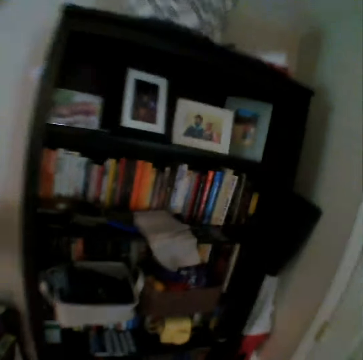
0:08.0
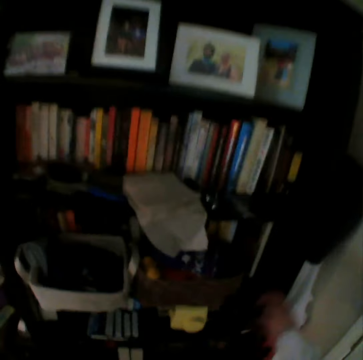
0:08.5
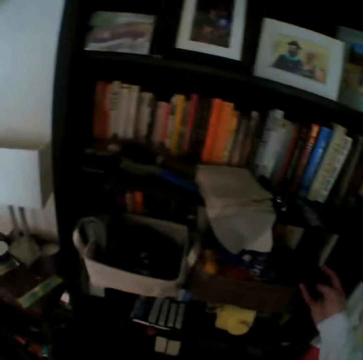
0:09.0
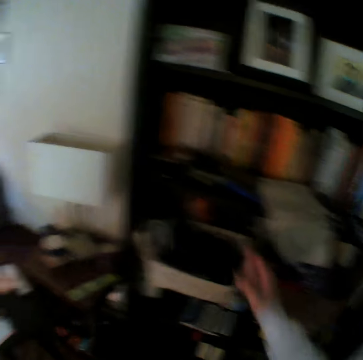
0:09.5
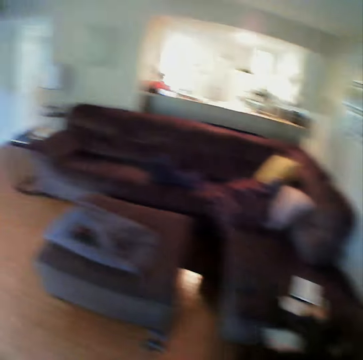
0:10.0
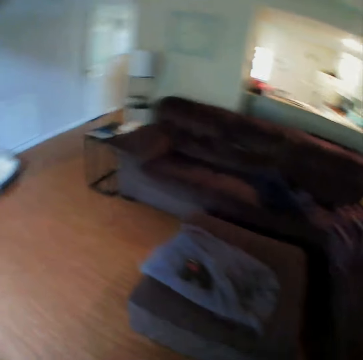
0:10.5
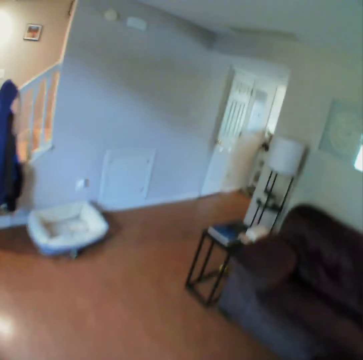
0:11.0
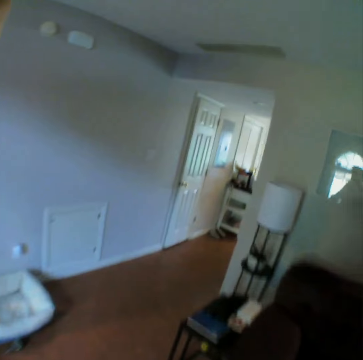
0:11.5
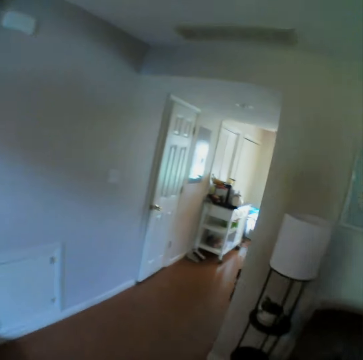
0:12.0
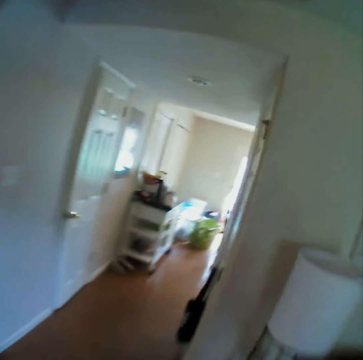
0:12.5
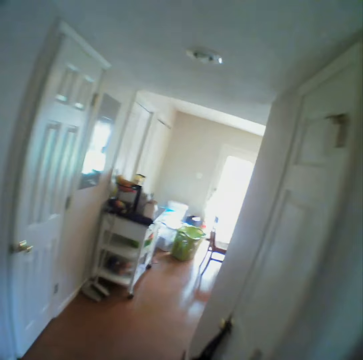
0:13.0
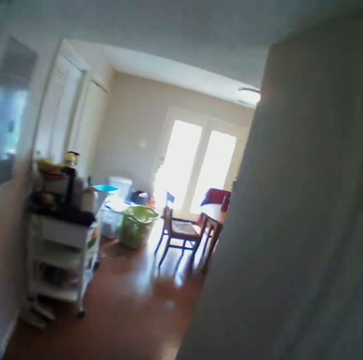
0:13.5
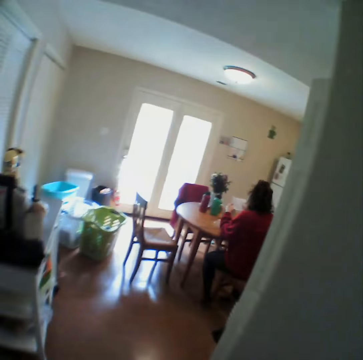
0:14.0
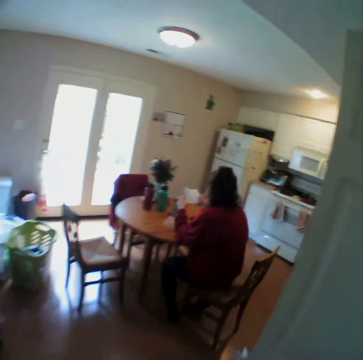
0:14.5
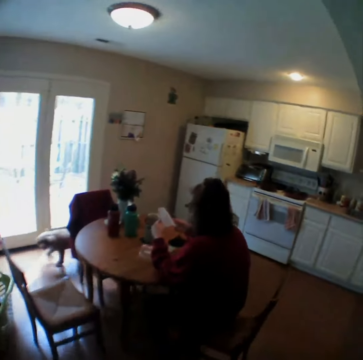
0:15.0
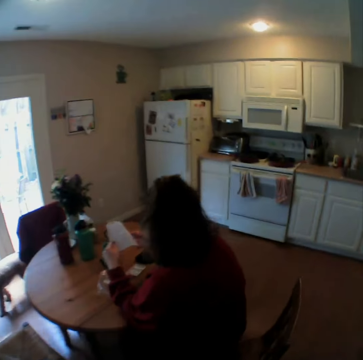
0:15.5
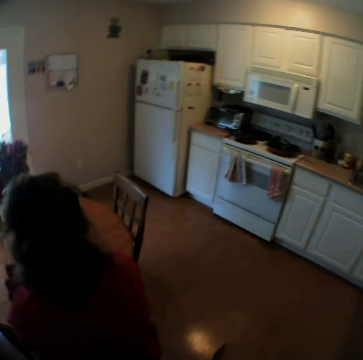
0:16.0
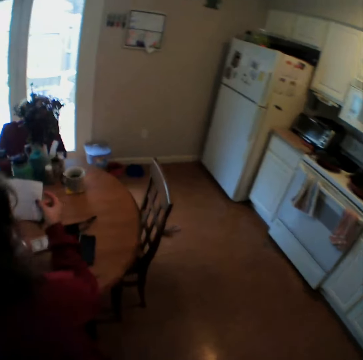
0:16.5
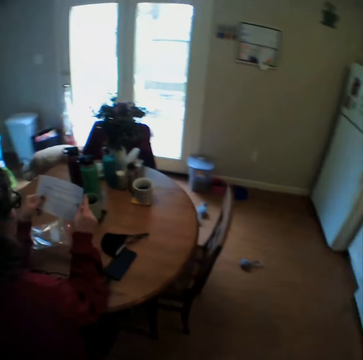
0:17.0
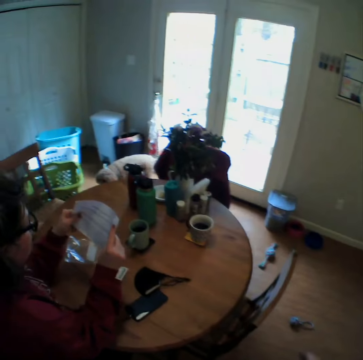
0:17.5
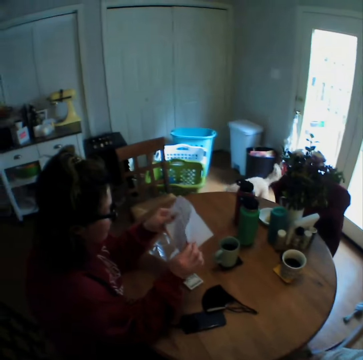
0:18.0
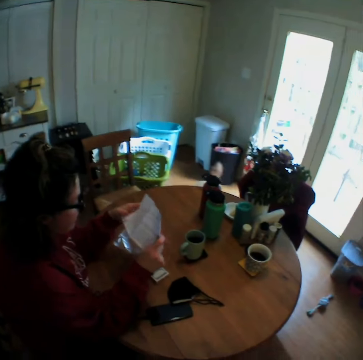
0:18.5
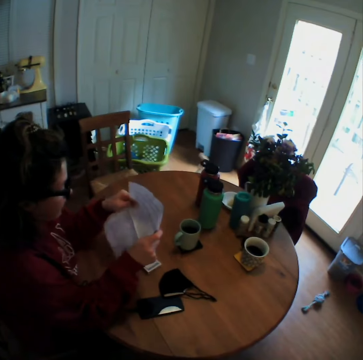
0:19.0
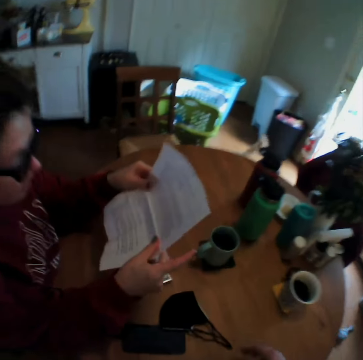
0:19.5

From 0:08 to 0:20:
The camera wearer walks towards the shelf. They put the box on the shelf. They walk around the house. A woman sits on the chair. The camera wearer interacts with the woman. The woman reads the paper. The camera wearer pushes the chair.

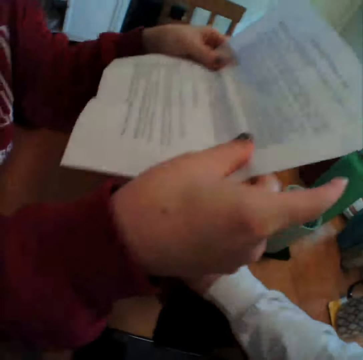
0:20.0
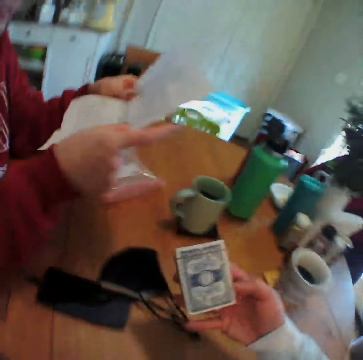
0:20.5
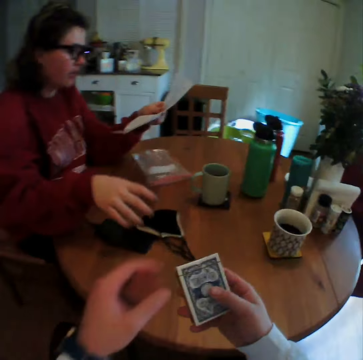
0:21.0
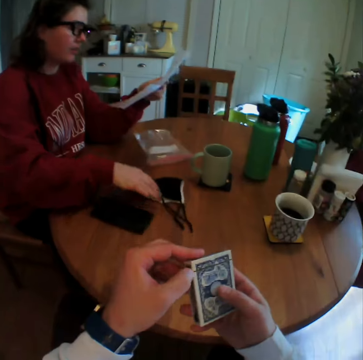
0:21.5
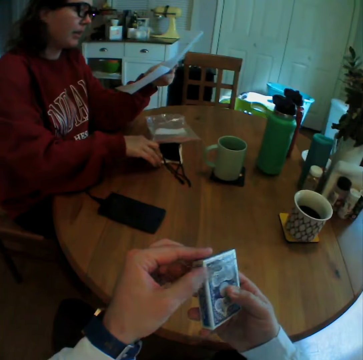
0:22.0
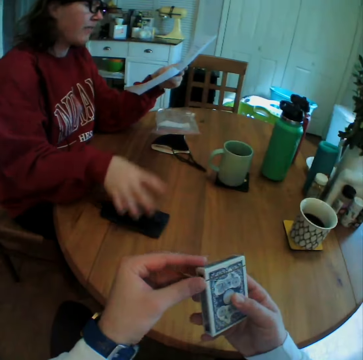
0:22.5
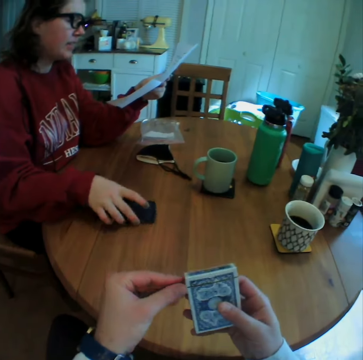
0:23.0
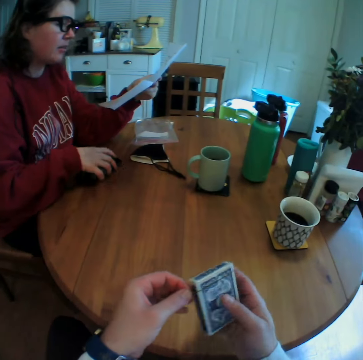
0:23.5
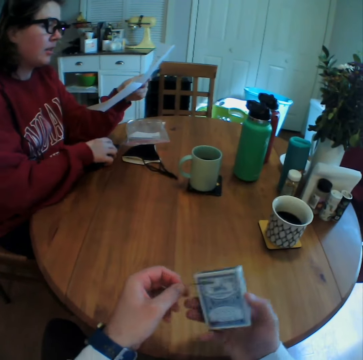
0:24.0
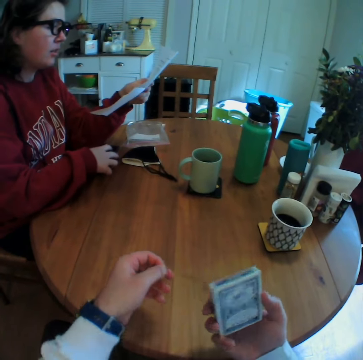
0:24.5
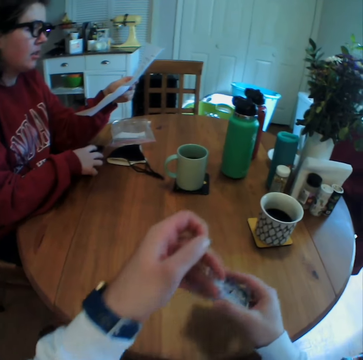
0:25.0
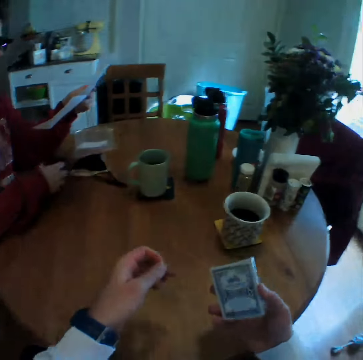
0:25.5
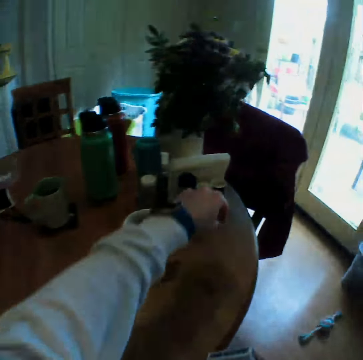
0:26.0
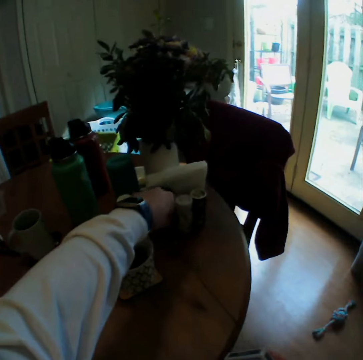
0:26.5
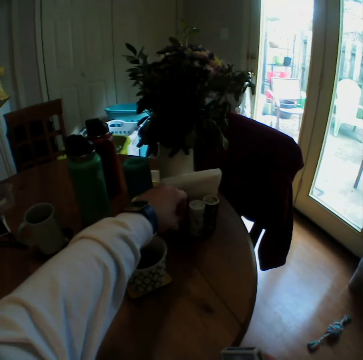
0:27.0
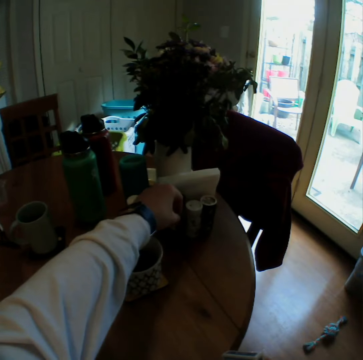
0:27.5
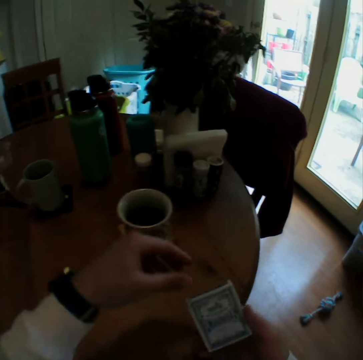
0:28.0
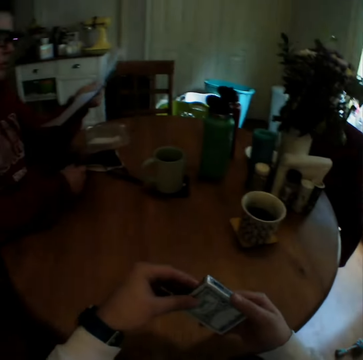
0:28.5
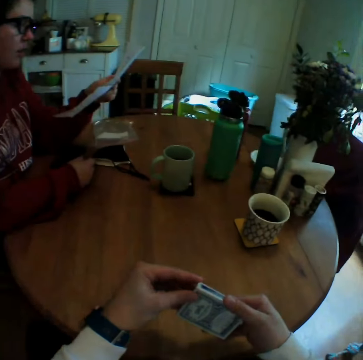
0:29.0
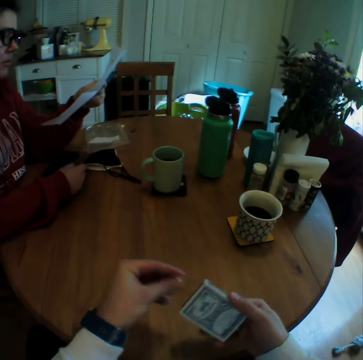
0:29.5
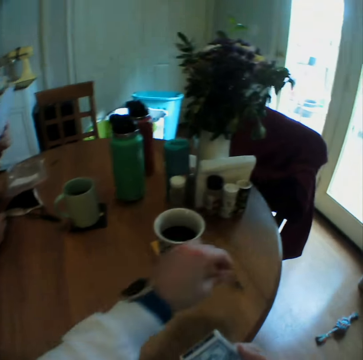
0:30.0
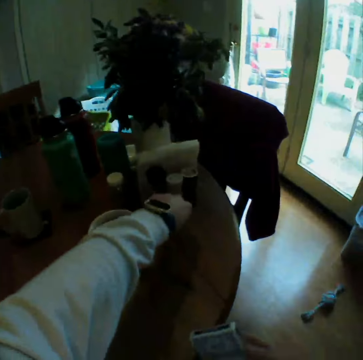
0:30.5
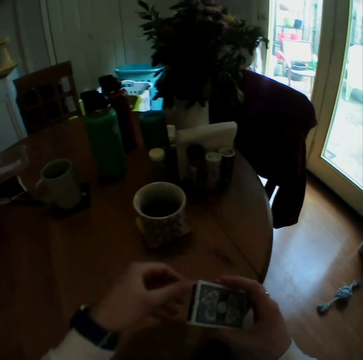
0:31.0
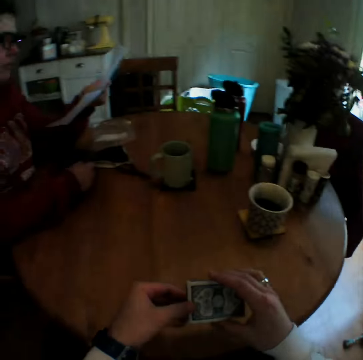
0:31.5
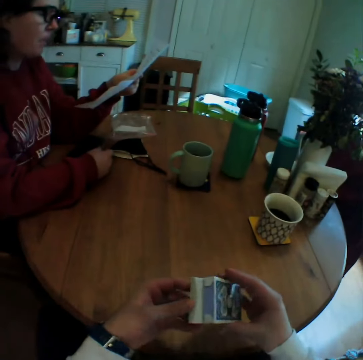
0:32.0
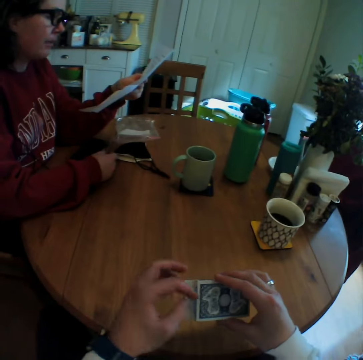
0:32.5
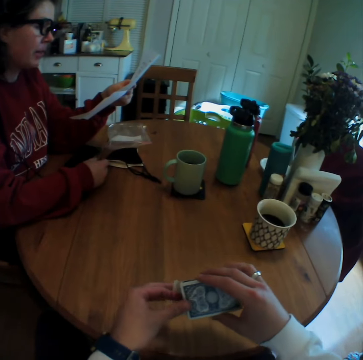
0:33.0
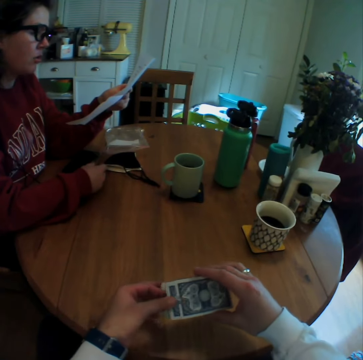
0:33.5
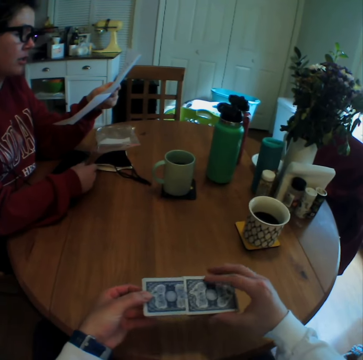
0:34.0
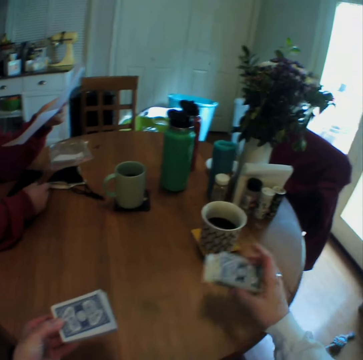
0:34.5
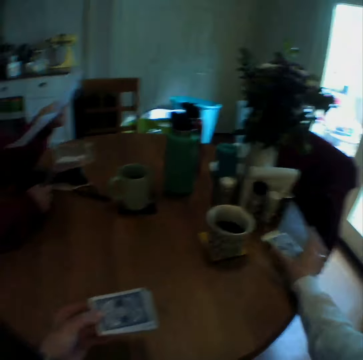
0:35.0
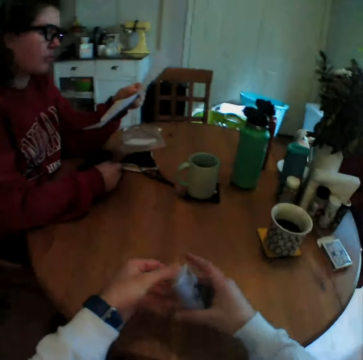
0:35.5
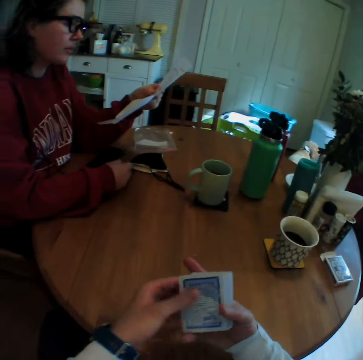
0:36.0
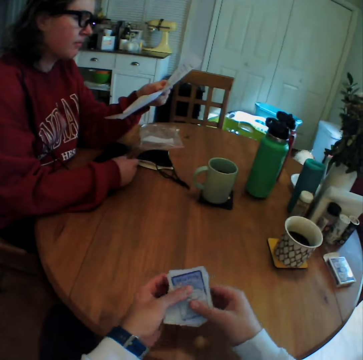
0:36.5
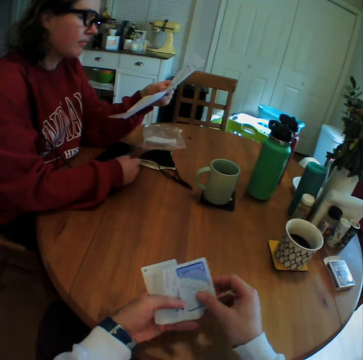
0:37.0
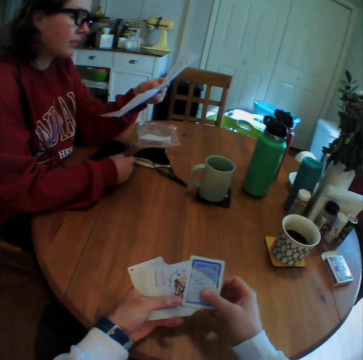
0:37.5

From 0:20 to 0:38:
The woman talks to the camera wearer. The camera wearer picks up the cards. They hold a box. They sit beside the woman. The woman moves a mask. The woman moves the phone. The camera wearer removes a band on the cards. They untie the box. They put away the thread. They drop the band on the table. They remove the seal. They put the seal on the table. They remove cards from the box. They put the box on the table. They arrange the cards.

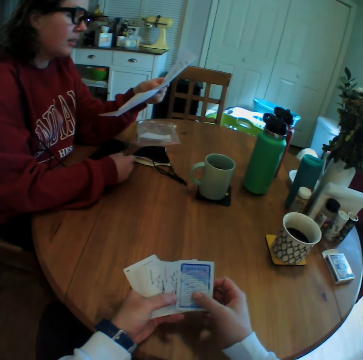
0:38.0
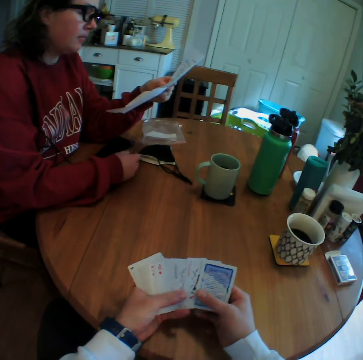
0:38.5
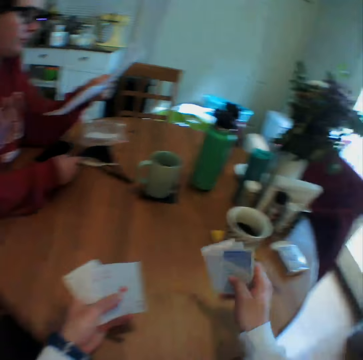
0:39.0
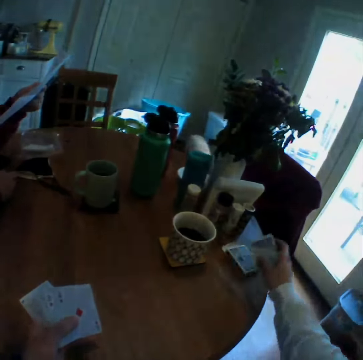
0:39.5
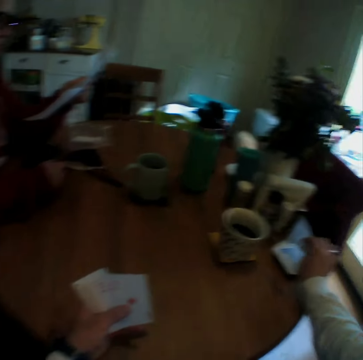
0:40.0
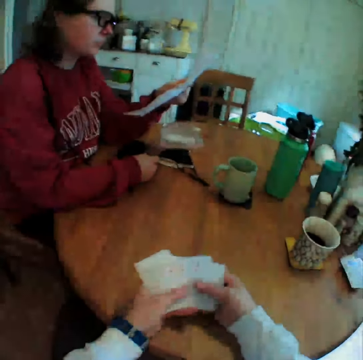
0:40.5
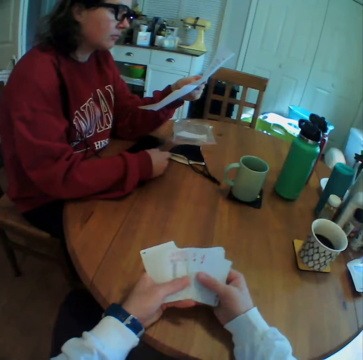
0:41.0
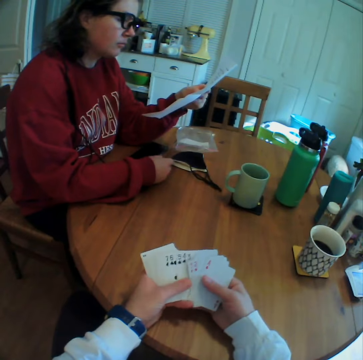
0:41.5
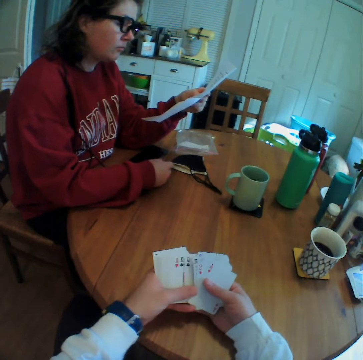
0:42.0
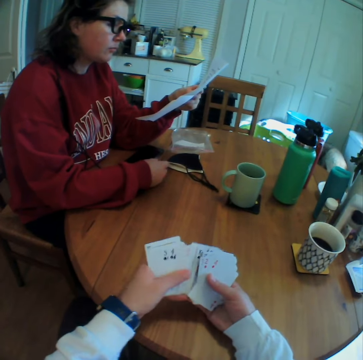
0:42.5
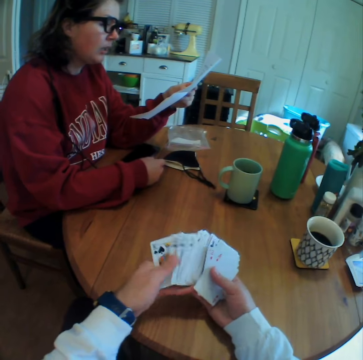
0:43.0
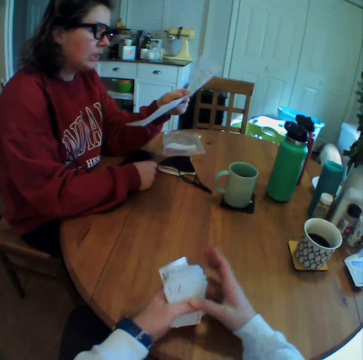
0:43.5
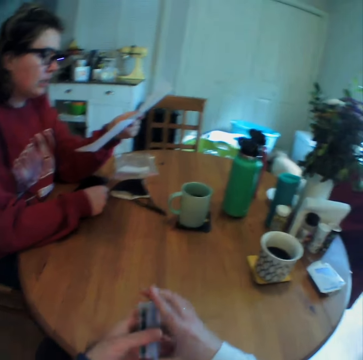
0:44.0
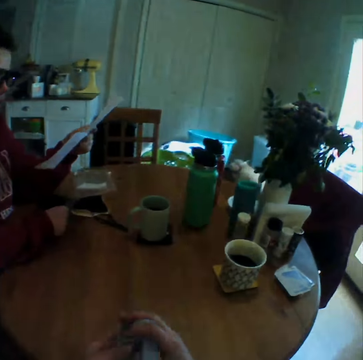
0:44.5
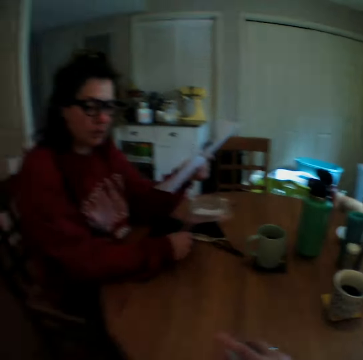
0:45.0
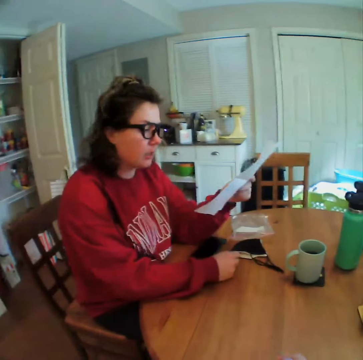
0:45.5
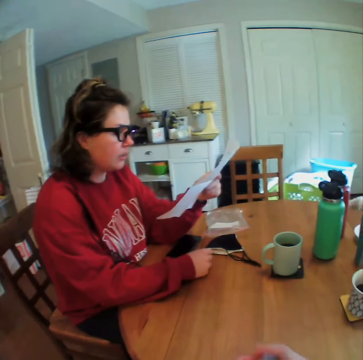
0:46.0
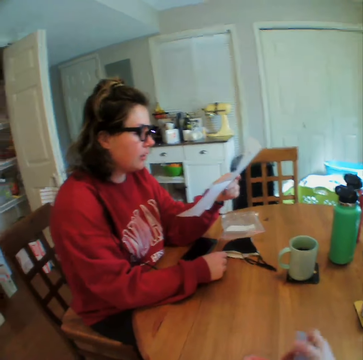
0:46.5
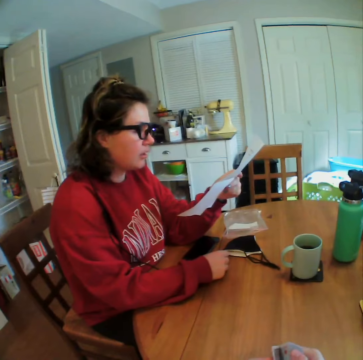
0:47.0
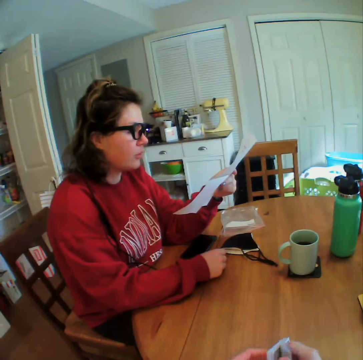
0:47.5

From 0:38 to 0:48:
The camera wearer looks at the cards. He puts the cards on top of the box. He shuffles the cards. He spreads the cards on his hand.
